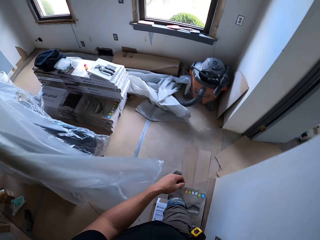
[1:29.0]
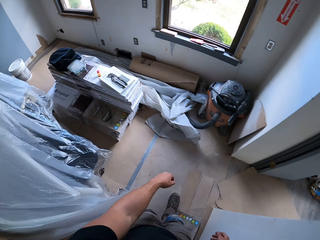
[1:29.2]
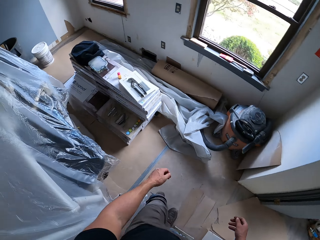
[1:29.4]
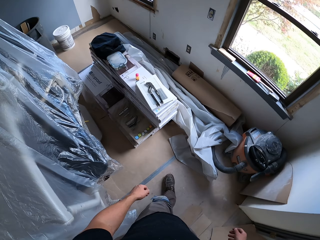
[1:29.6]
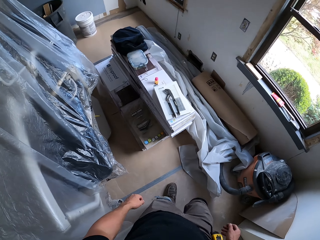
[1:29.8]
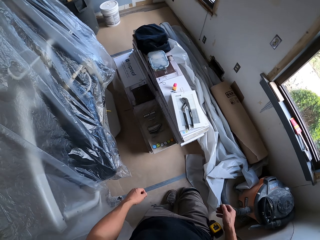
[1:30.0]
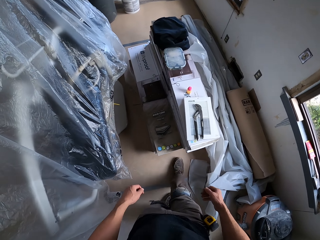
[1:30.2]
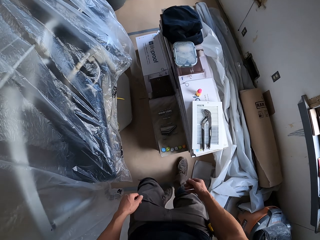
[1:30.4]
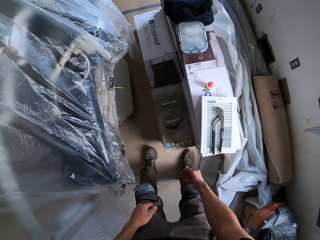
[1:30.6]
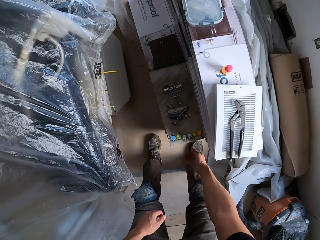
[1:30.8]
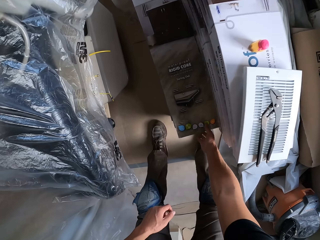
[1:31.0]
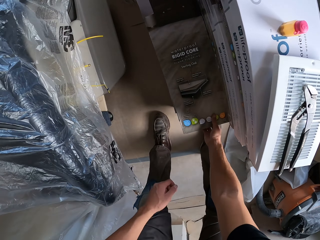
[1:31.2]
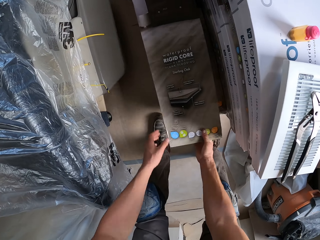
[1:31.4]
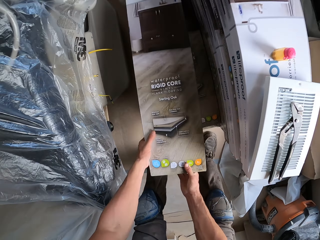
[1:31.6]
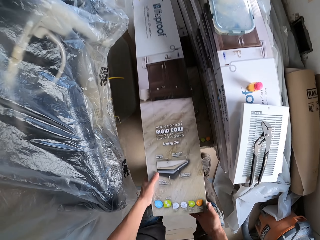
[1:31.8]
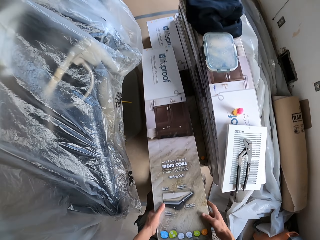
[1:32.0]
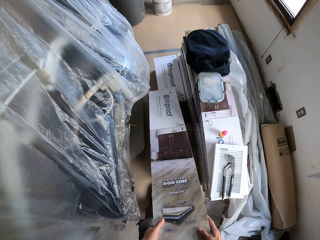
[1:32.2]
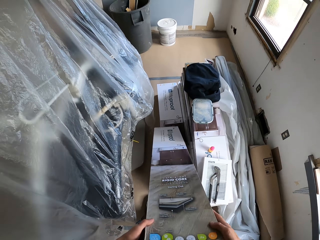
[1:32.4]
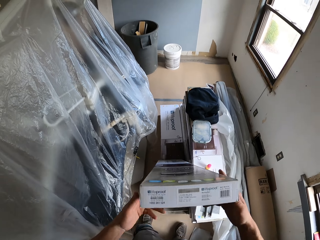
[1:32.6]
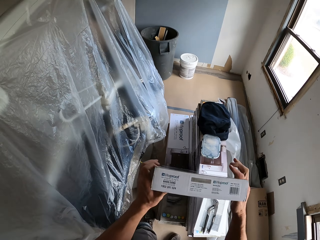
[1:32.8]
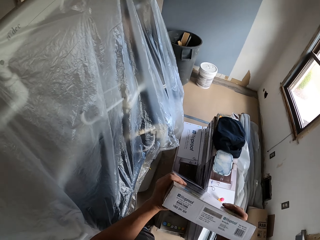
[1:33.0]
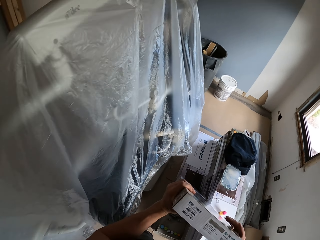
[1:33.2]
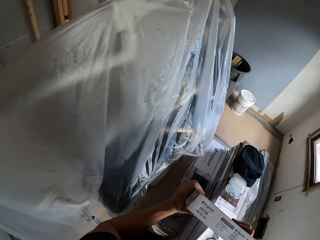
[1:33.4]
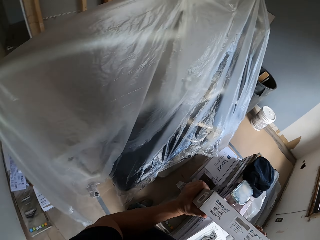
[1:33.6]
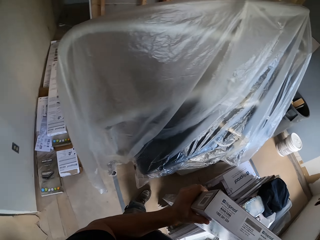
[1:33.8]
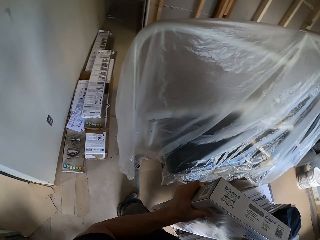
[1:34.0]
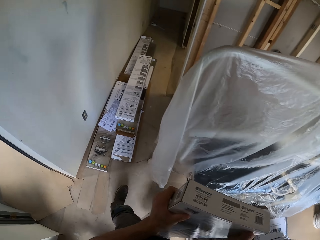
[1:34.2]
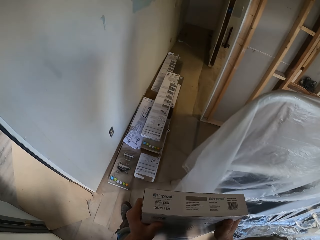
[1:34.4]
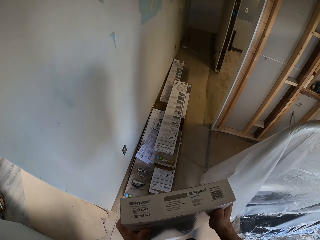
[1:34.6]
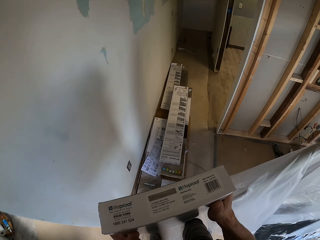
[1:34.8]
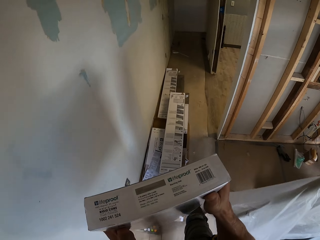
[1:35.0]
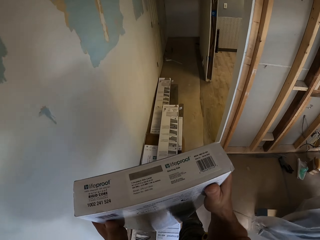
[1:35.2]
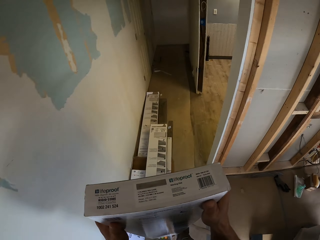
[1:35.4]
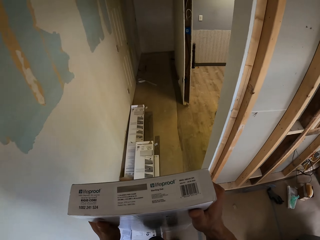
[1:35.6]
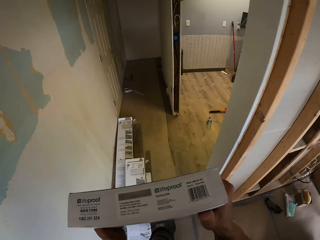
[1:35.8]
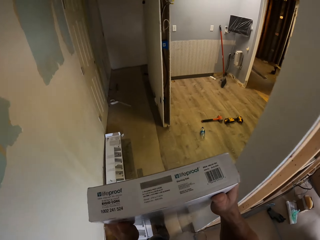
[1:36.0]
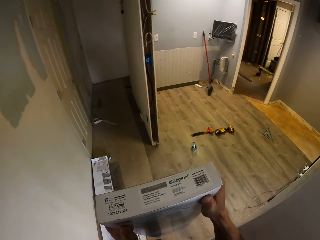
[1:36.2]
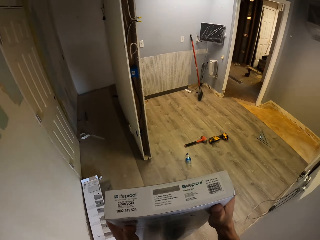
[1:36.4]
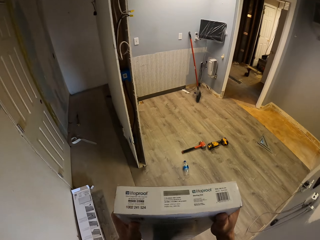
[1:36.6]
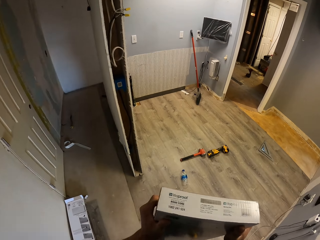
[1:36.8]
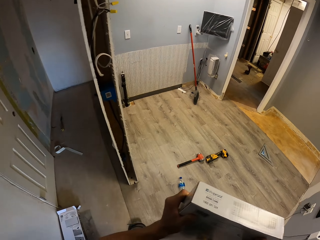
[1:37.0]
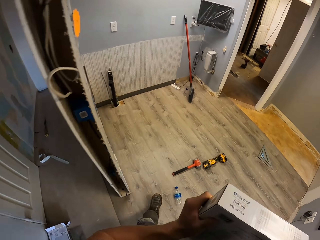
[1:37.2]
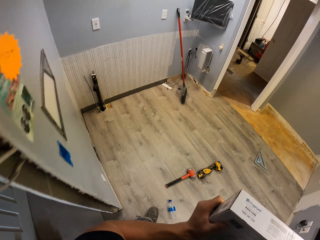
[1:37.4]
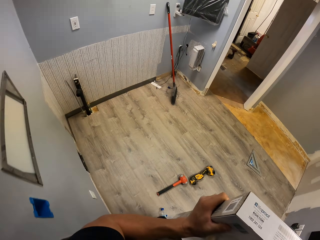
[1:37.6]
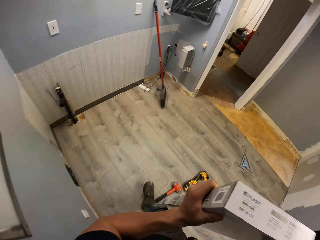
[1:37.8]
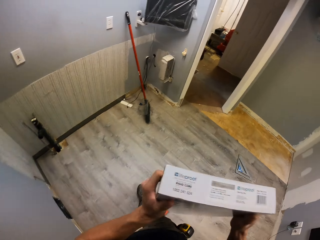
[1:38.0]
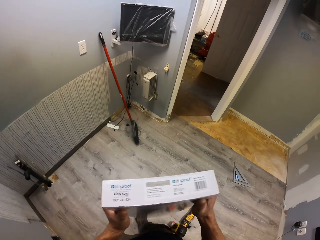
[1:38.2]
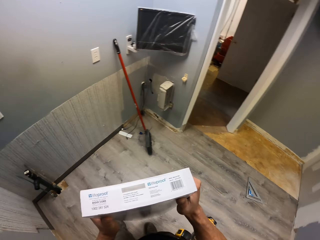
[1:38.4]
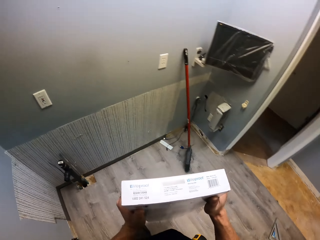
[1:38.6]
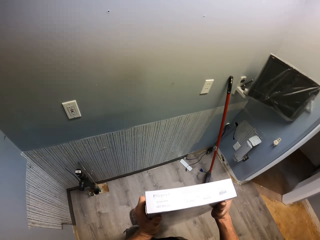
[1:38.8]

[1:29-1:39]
The camera wearer walks around the building. They swing the right hand. They take a box of hard wood tiles with both hands. They carry the box with both hands.

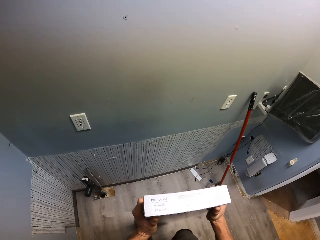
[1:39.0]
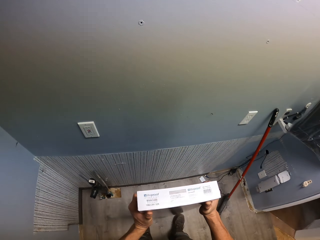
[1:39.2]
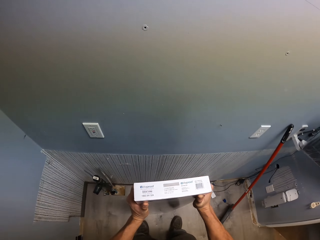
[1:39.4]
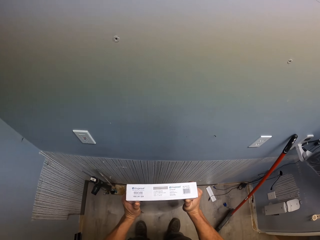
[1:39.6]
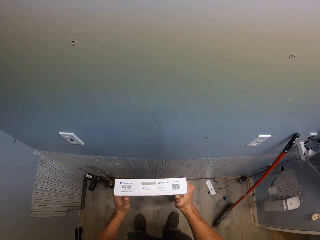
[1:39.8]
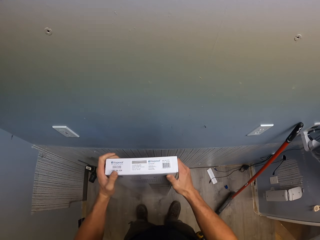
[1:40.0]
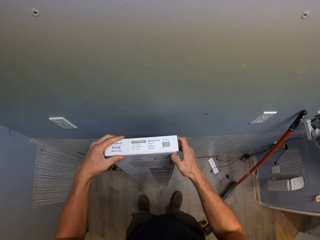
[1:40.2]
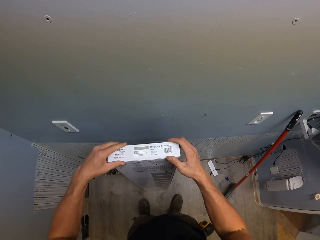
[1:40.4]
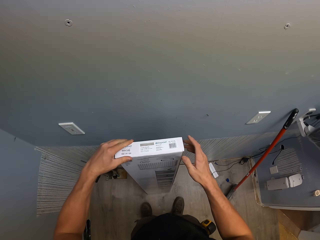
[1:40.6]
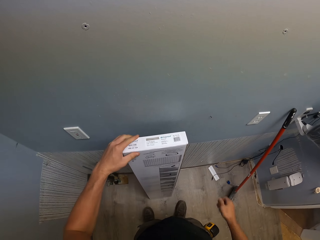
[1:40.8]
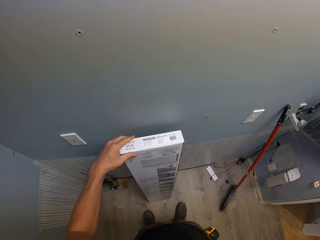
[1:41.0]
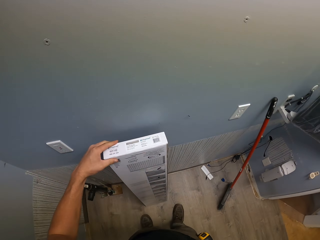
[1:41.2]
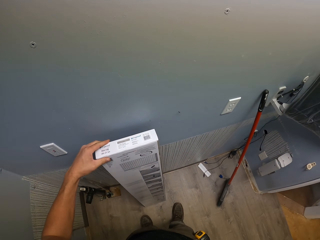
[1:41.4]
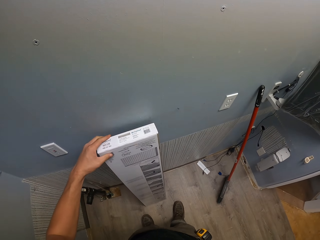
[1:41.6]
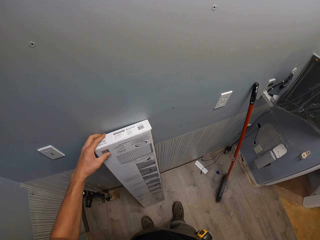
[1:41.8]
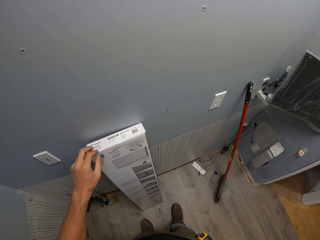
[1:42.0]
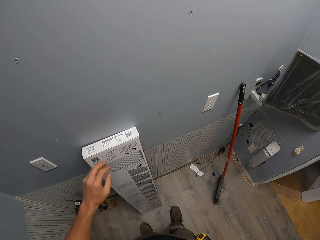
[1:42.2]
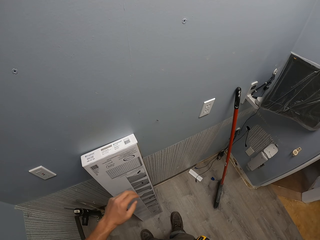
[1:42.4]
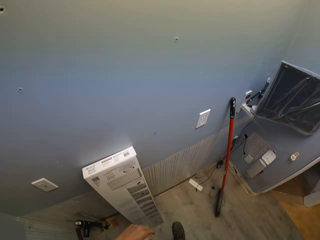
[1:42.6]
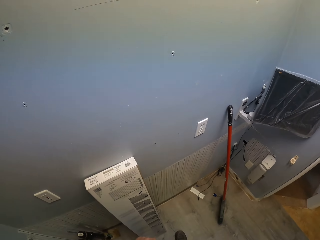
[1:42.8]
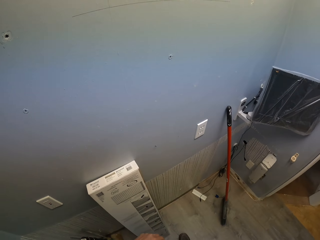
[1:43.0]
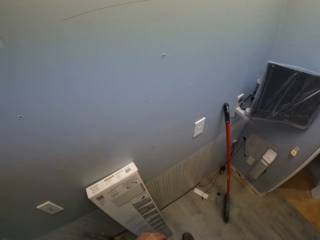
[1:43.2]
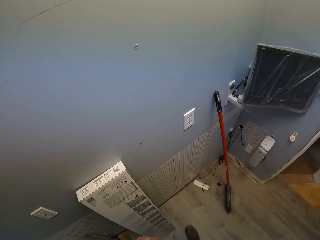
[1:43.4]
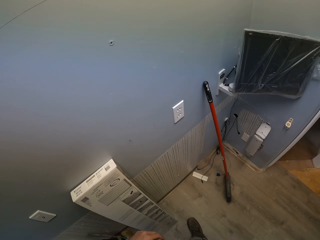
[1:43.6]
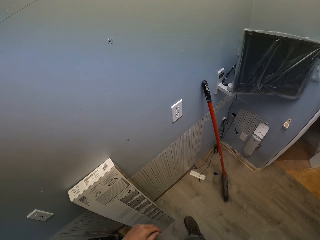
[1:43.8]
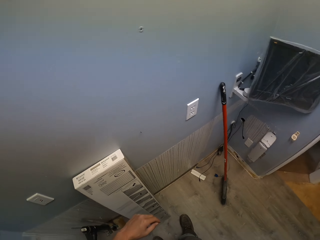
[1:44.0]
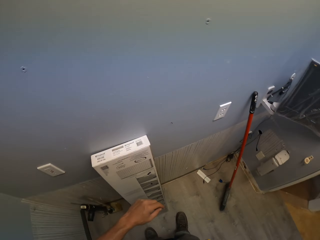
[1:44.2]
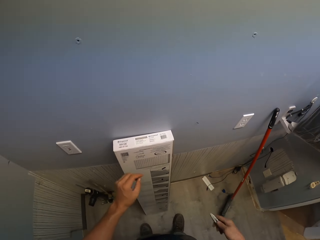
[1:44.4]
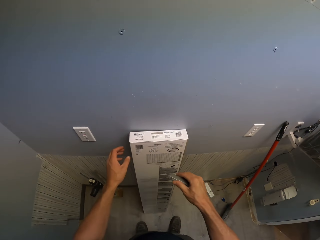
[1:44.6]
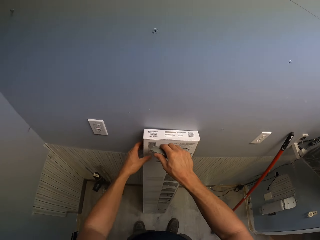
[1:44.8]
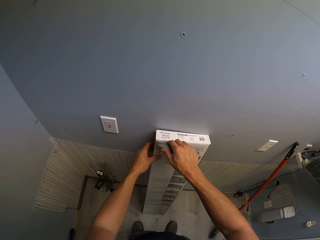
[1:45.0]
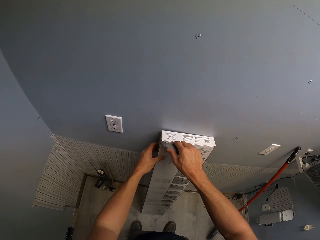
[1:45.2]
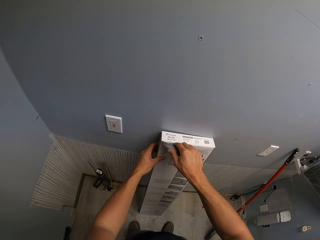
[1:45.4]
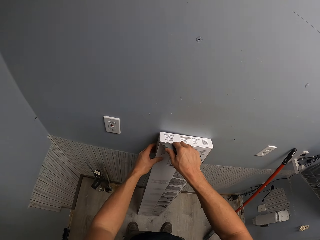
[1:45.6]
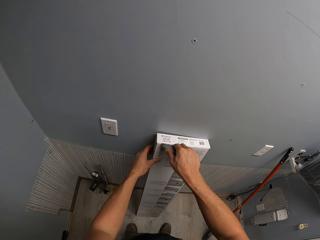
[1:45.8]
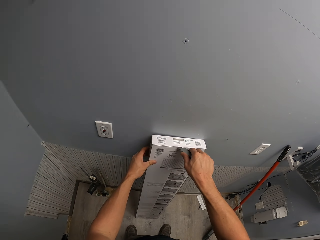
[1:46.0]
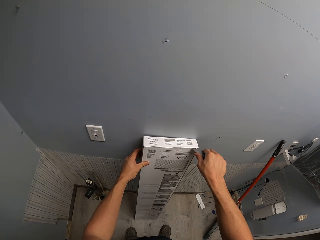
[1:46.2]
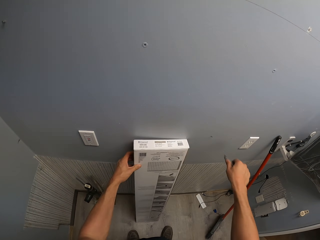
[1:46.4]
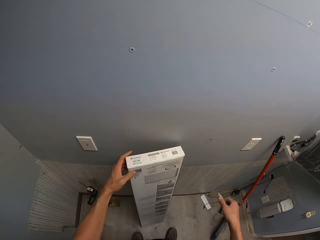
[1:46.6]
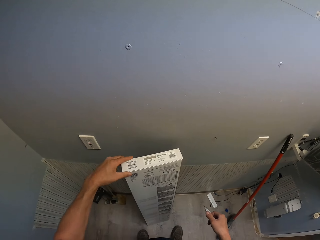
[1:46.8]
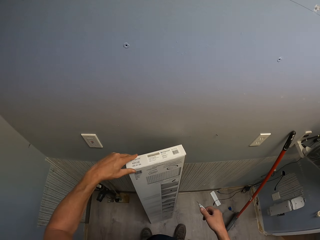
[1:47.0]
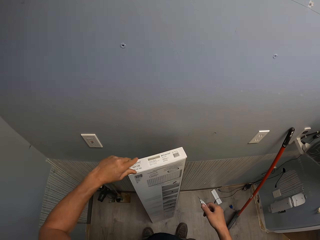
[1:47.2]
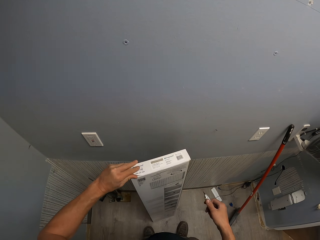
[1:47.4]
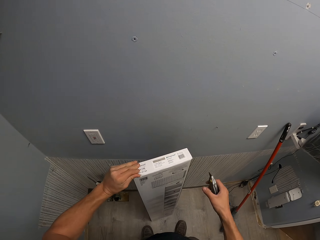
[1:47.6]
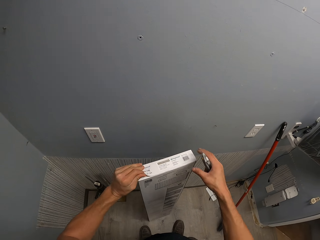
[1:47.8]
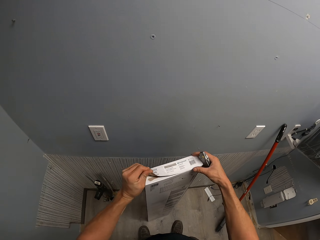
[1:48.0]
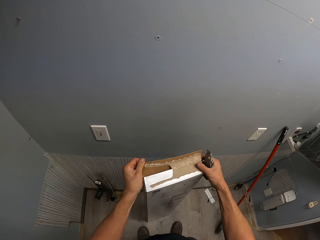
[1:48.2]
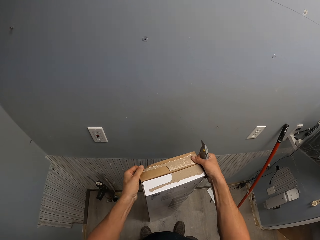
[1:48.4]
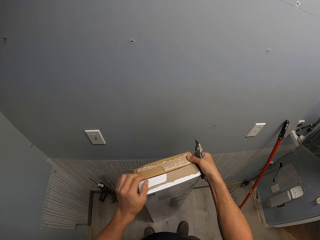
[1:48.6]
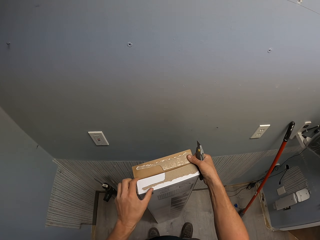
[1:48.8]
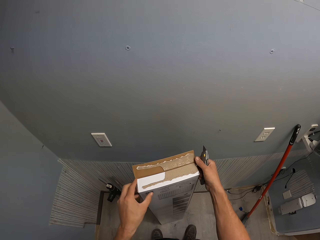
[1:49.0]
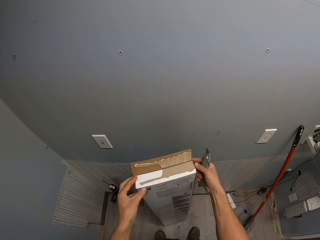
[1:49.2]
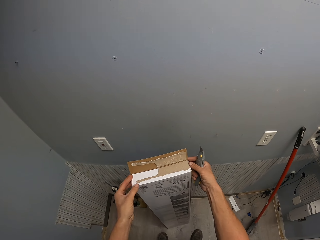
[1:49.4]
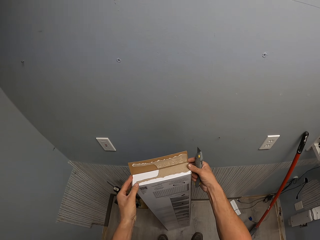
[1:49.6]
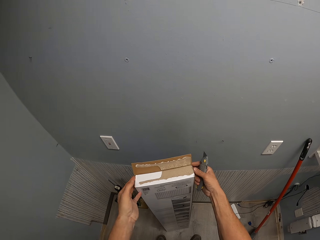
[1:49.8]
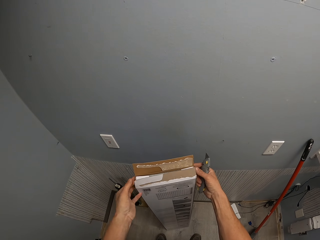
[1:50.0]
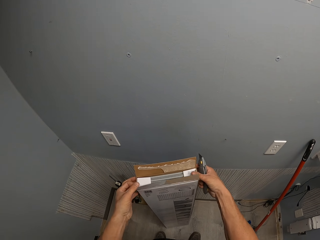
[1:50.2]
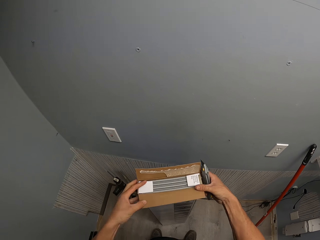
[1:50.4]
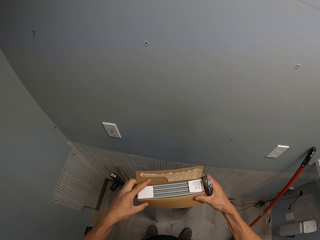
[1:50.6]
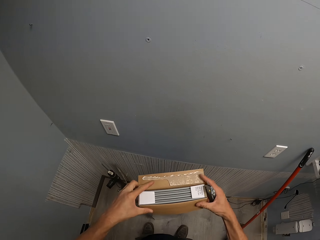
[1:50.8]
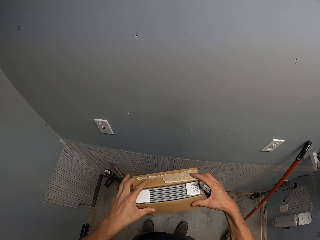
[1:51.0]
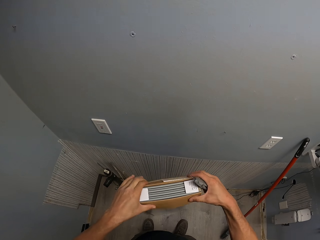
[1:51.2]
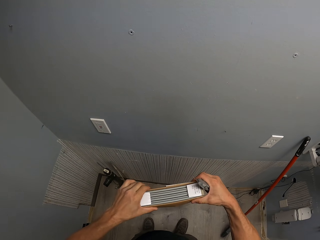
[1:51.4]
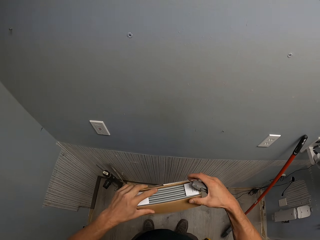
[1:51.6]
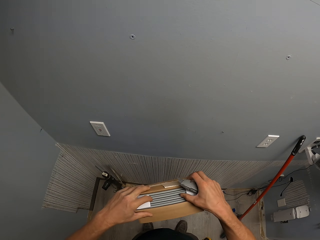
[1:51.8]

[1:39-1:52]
The camera wearer leans the box against the wall and opens it. They swing the right hand. They remove the tile cutter from the pocket. They swing the left hand. They hold the box with the left hand. They cut the box using the tile cutter. They open the box with both hands.
